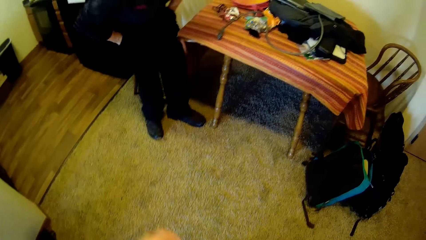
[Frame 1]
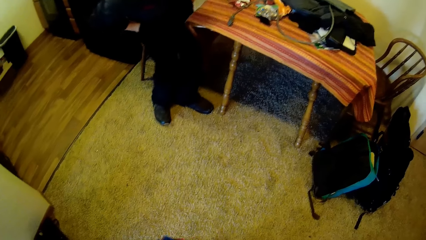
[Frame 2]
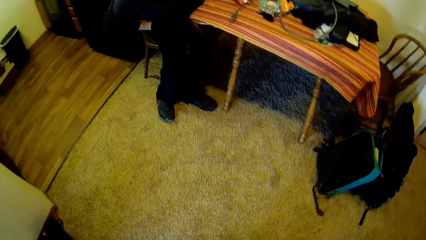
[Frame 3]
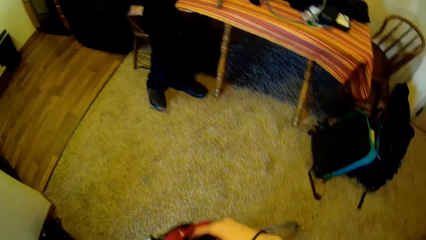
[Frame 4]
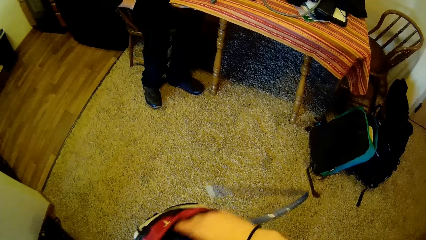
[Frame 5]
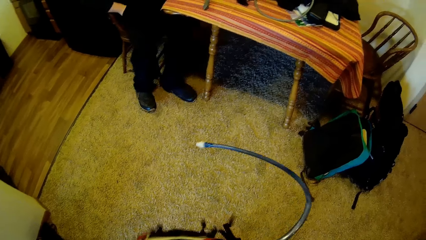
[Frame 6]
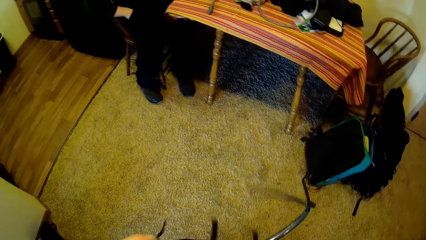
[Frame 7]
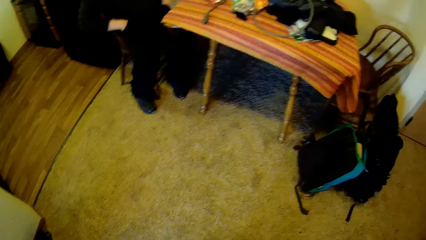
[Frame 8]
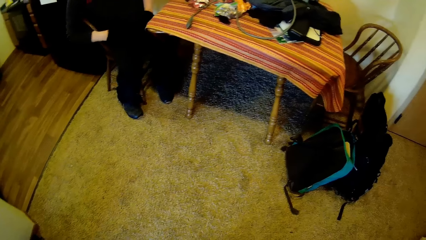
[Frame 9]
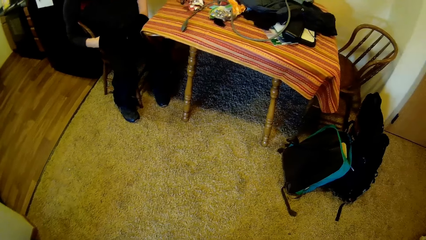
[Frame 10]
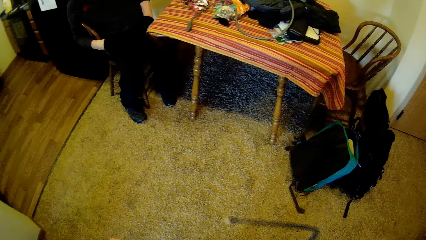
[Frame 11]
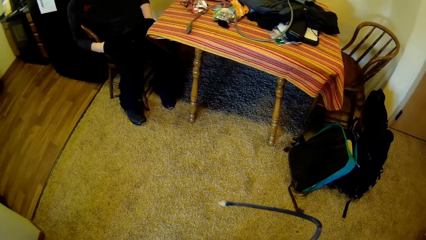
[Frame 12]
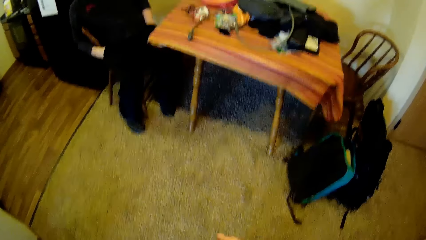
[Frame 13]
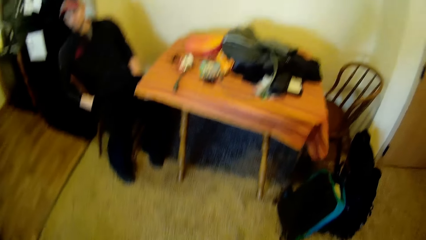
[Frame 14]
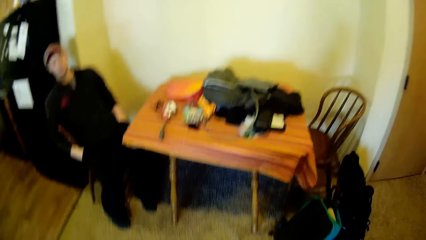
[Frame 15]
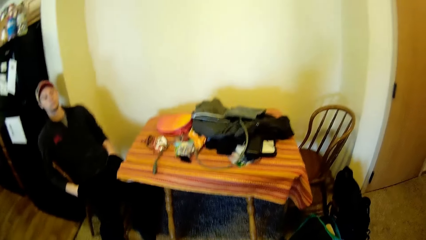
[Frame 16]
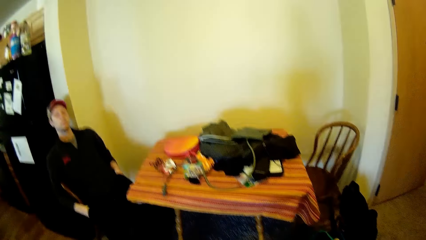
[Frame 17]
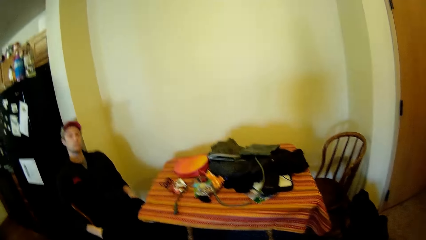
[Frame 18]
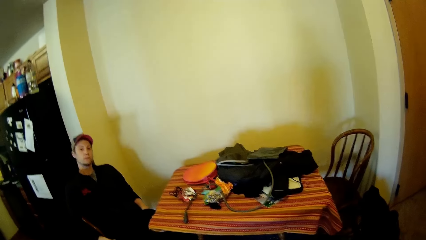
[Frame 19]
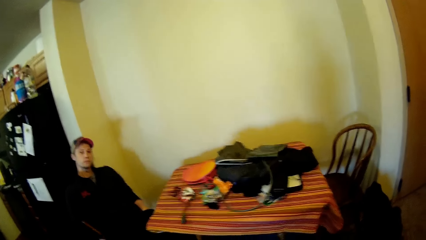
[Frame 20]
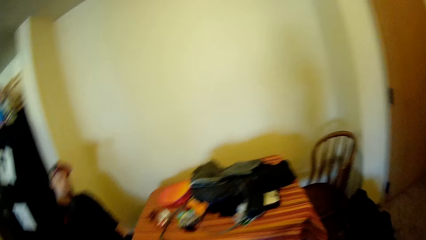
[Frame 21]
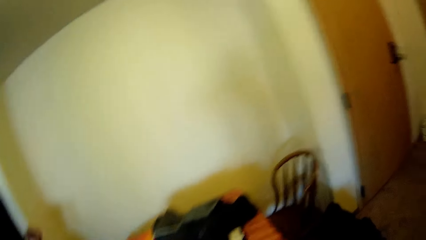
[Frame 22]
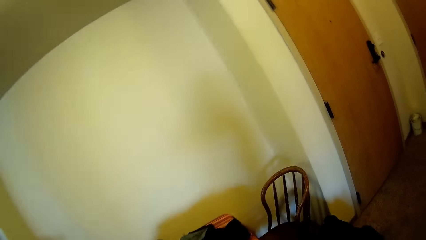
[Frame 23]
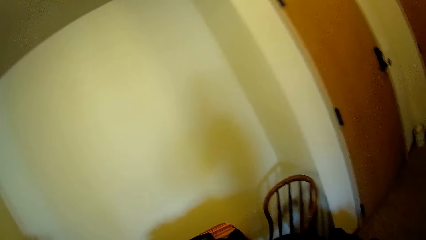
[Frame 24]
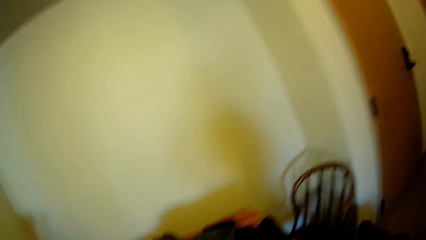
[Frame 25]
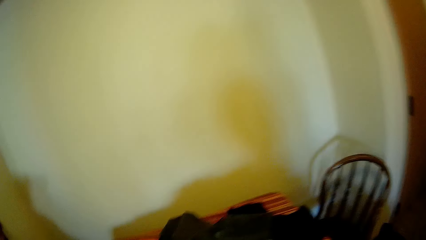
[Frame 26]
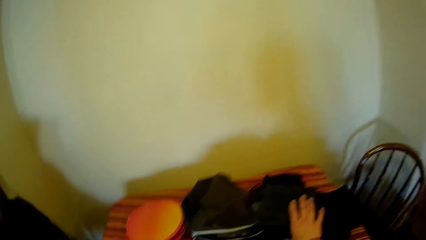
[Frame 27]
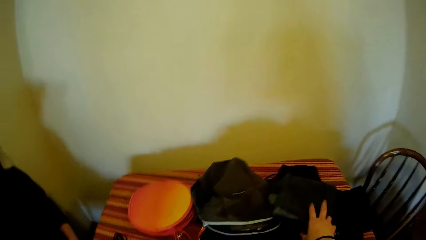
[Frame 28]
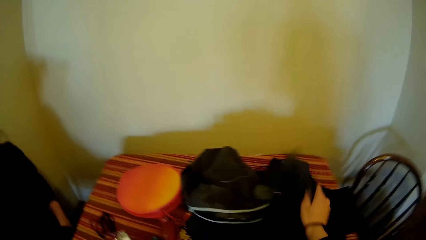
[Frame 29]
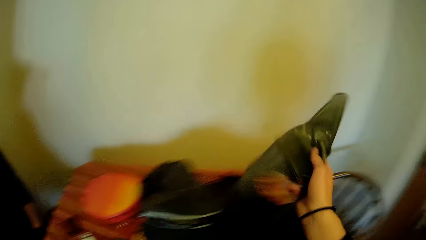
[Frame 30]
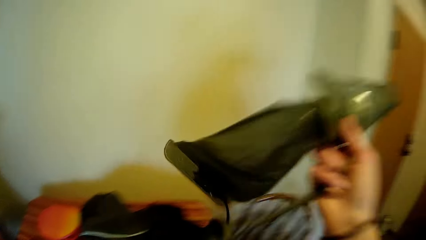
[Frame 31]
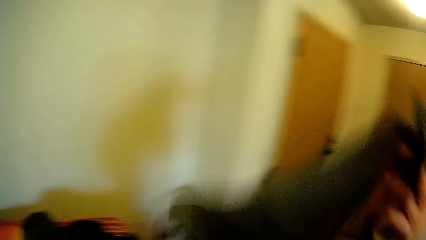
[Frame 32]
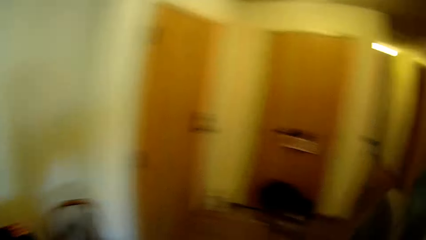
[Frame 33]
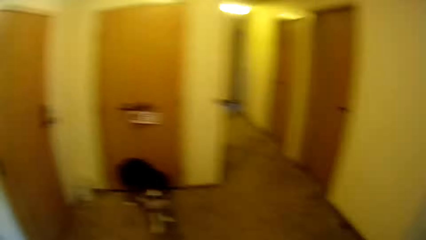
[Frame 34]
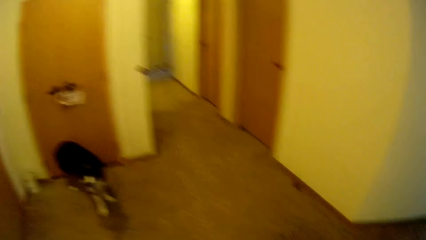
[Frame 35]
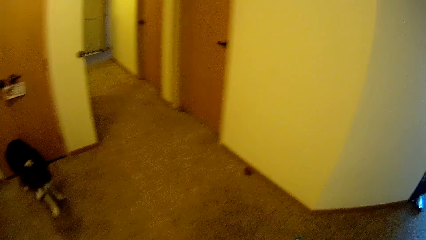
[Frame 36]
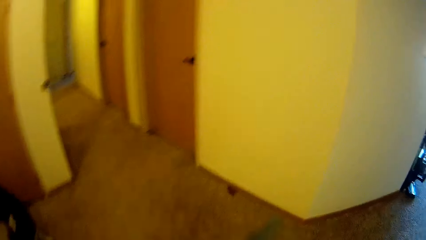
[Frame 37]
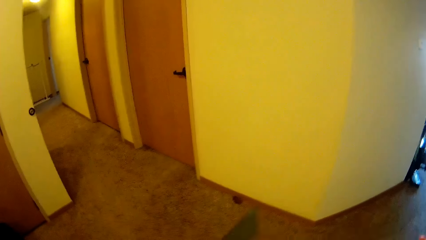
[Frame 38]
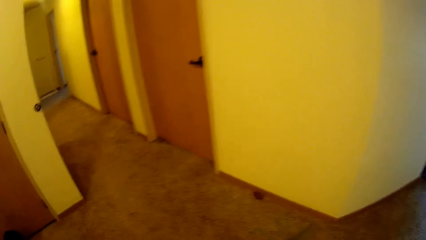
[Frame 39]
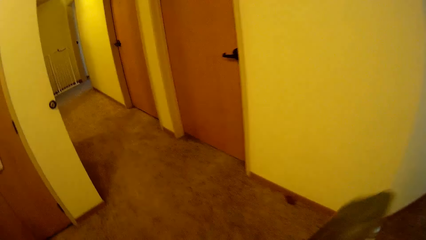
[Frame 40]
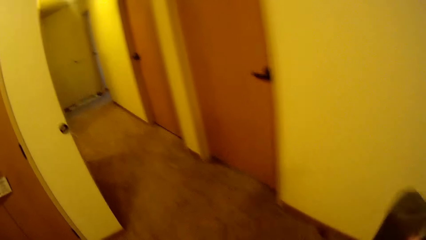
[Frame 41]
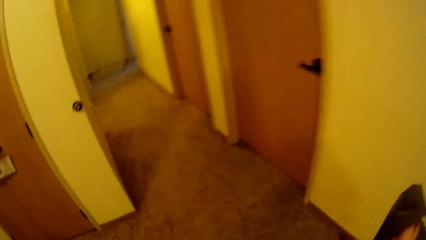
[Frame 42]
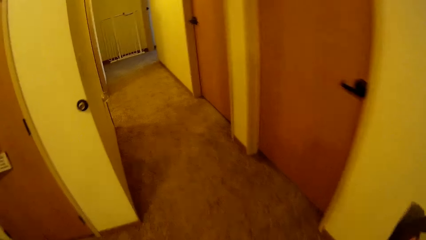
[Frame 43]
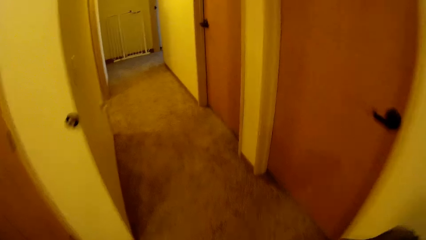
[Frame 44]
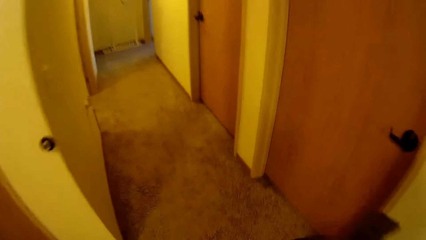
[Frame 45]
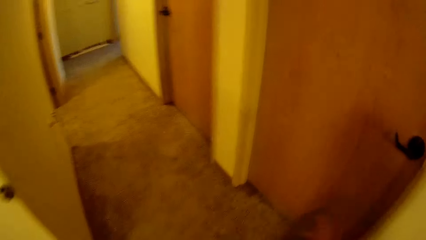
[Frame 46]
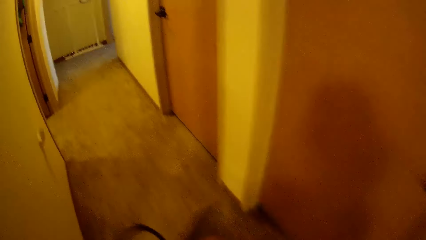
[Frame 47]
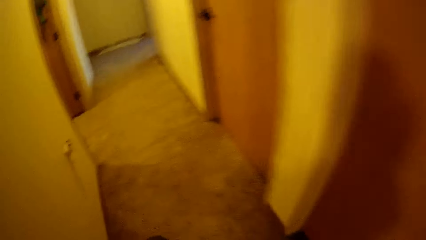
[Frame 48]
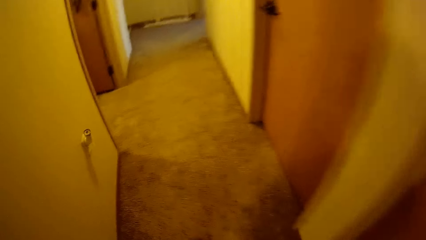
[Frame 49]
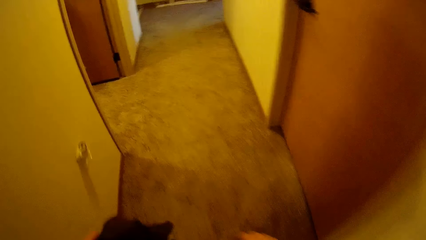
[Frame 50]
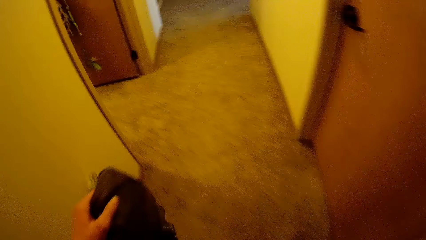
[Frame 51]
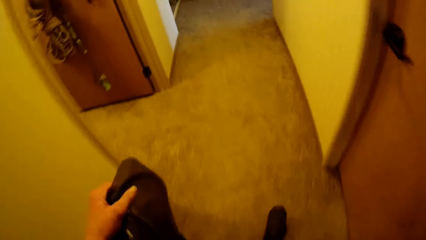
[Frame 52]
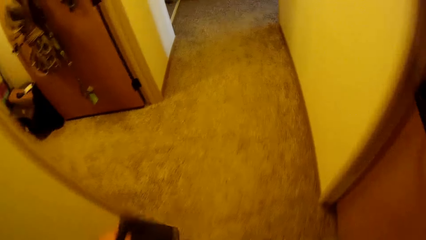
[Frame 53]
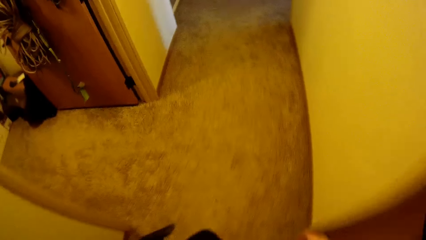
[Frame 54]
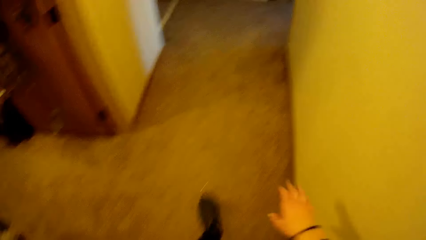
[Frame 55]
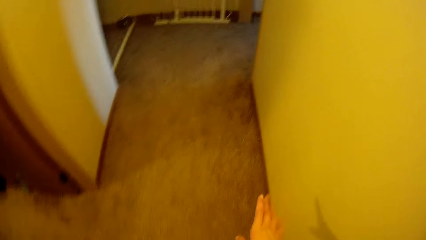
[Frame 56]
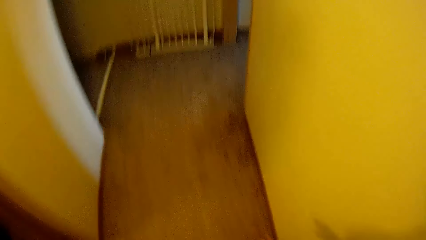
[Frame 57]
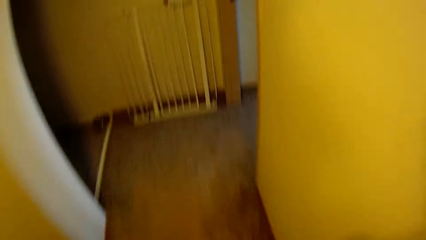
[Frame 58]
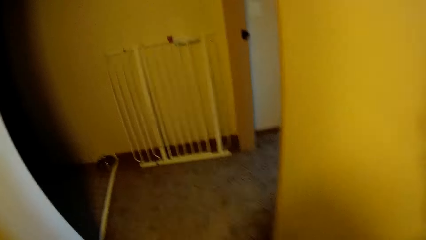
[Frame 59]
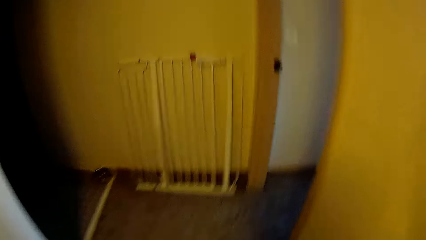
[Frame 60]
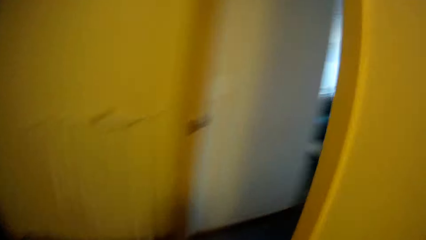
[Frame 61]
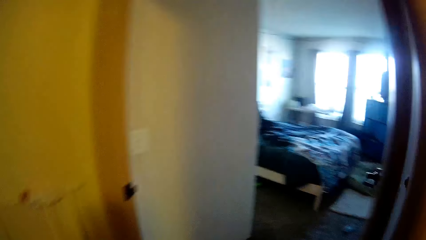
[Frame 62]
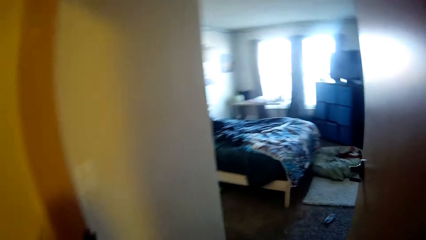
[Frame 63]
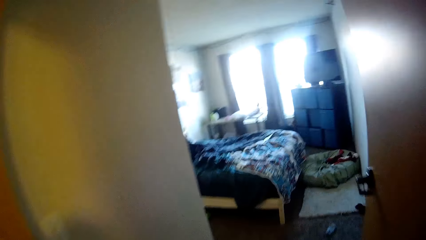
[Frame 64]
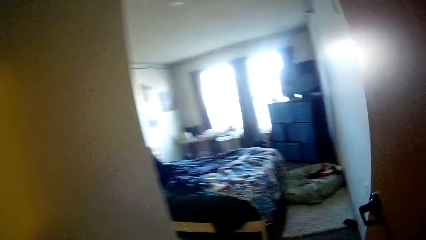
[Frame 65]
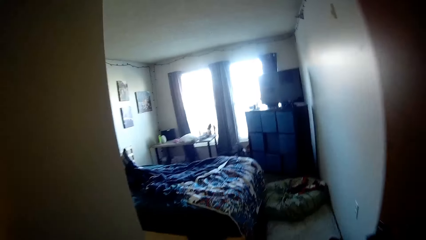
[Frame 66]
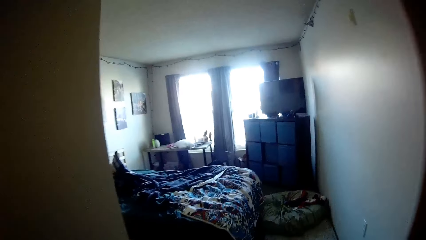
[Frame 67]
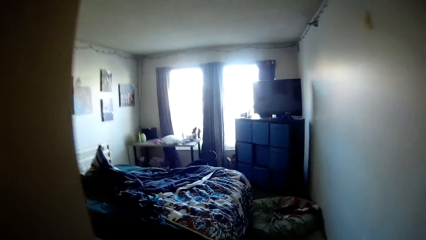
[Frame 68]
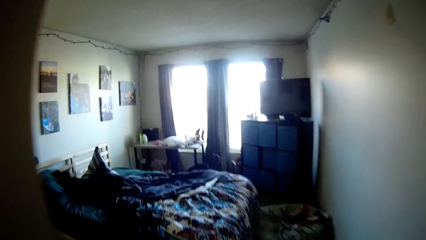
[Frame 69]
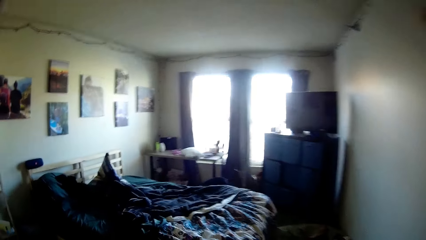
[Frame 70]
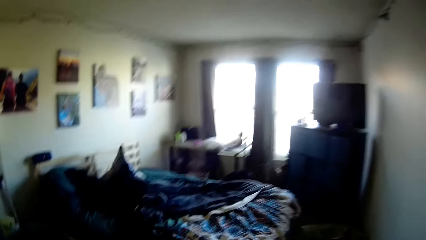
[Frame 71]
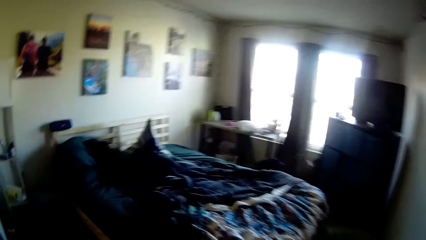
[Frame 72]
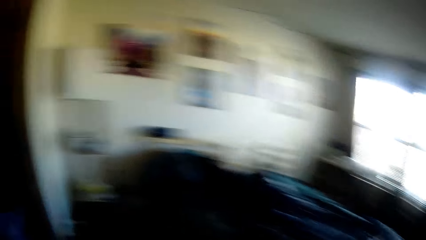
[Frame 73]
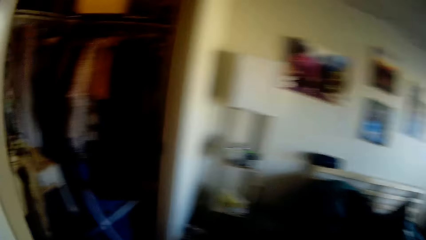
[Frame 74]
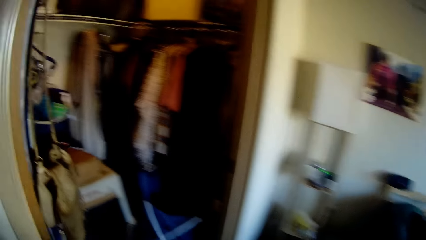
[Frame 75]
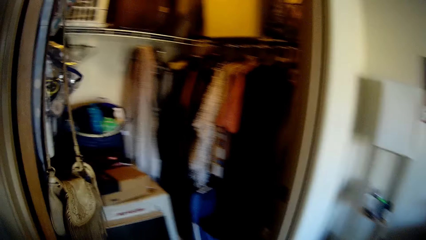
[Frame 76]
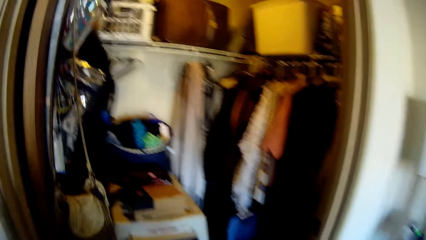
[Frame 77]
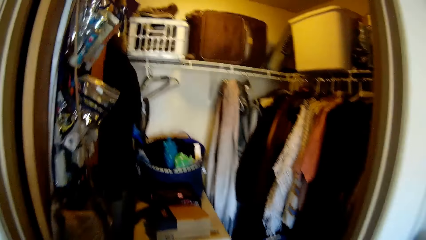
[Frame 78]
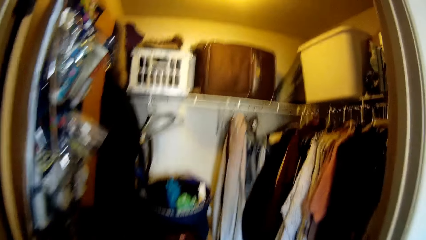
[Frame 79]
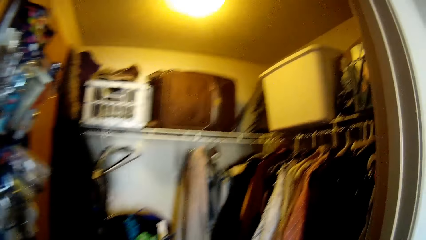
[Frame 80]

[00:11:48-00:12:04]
A man sits on the chair. The camera wearer looks at the table. They pick another camping gear from the table. They walk to the bedroom. They walk into a room.
